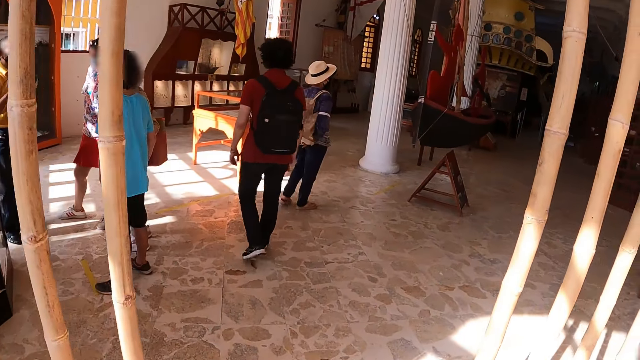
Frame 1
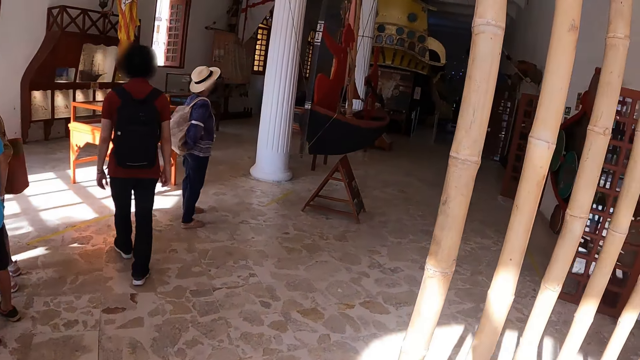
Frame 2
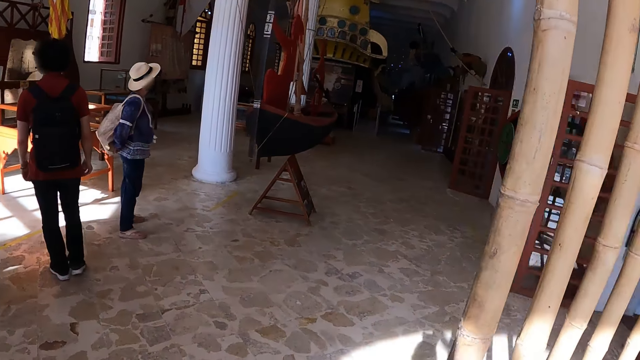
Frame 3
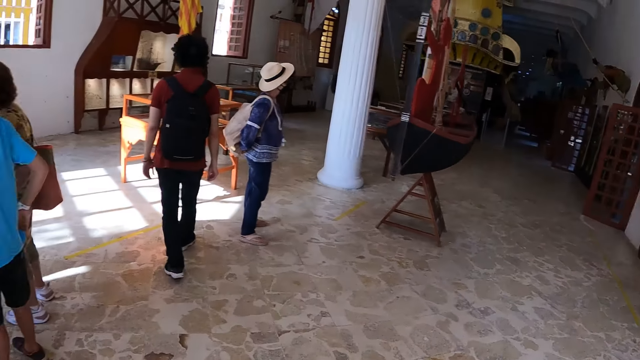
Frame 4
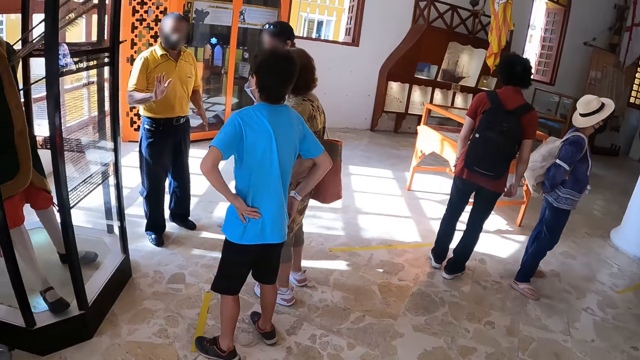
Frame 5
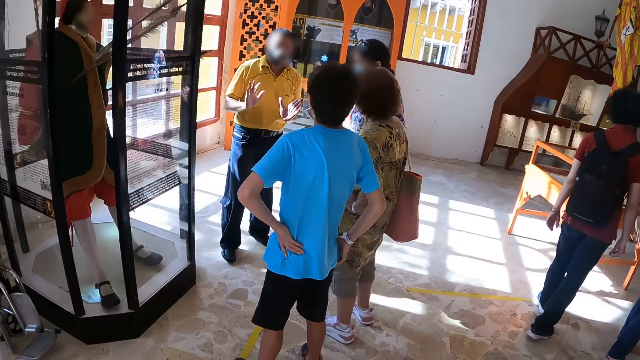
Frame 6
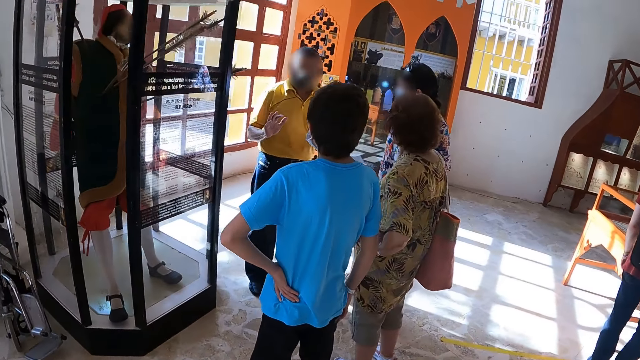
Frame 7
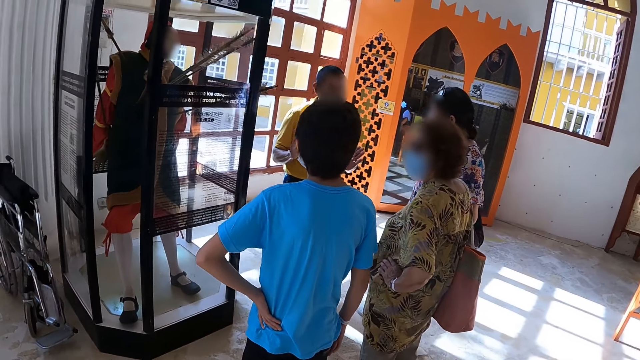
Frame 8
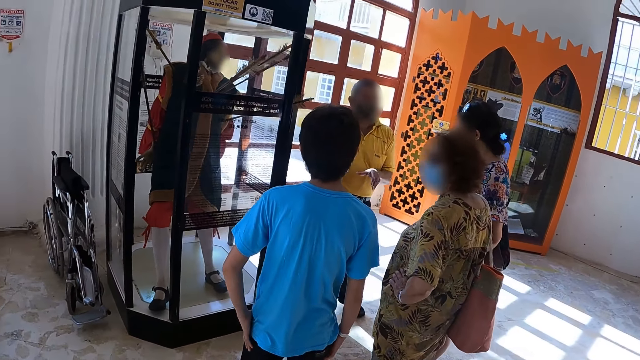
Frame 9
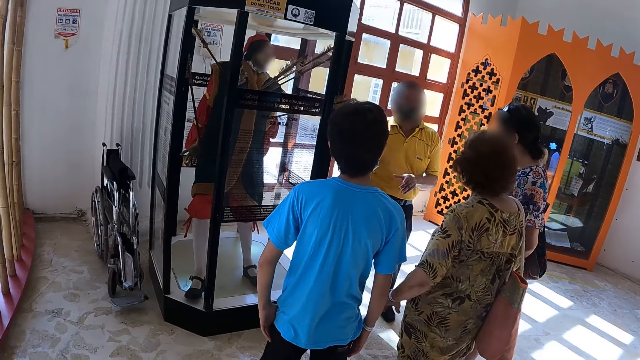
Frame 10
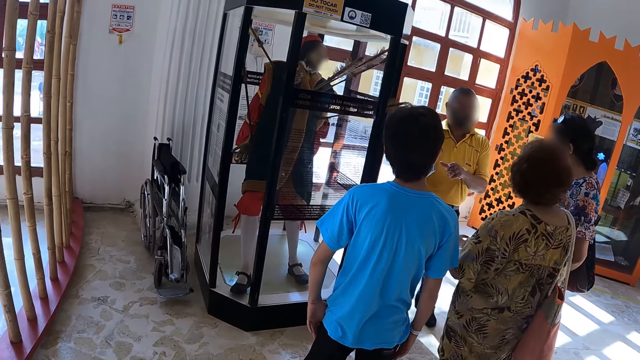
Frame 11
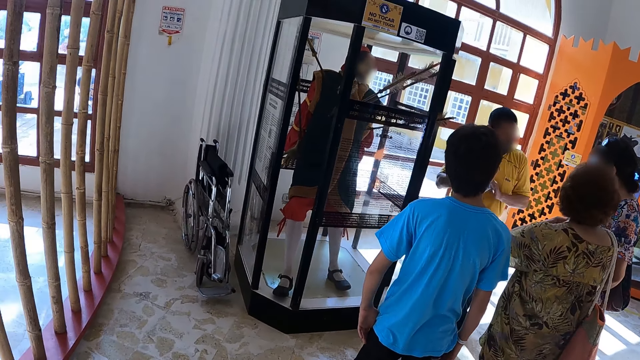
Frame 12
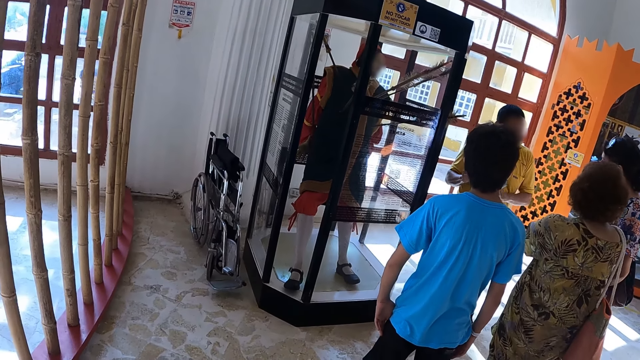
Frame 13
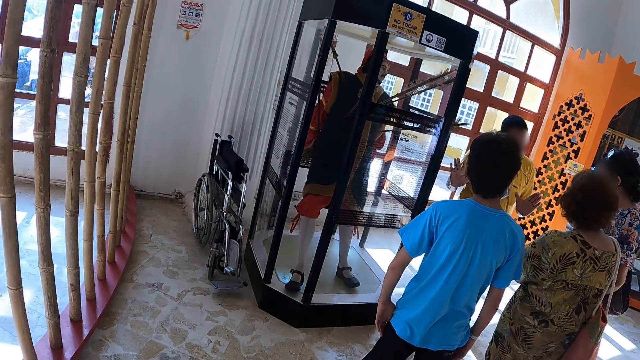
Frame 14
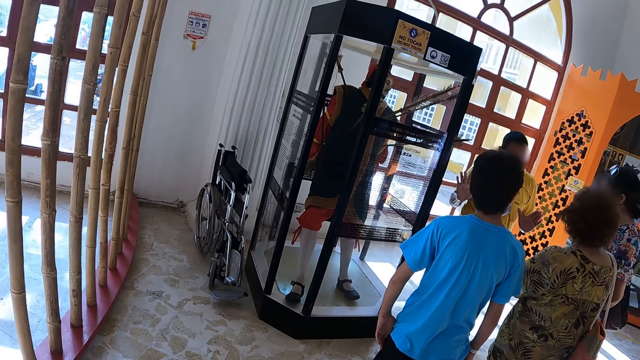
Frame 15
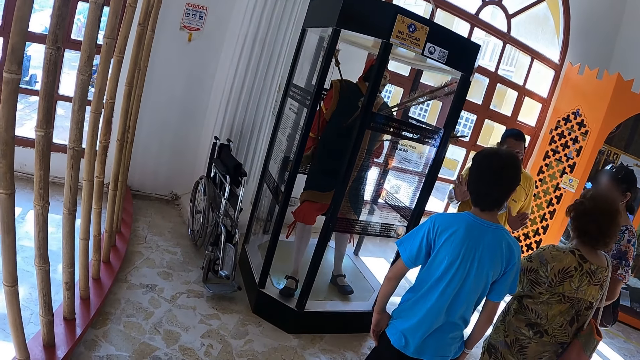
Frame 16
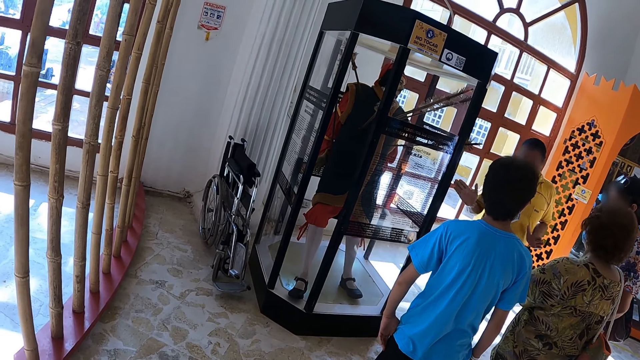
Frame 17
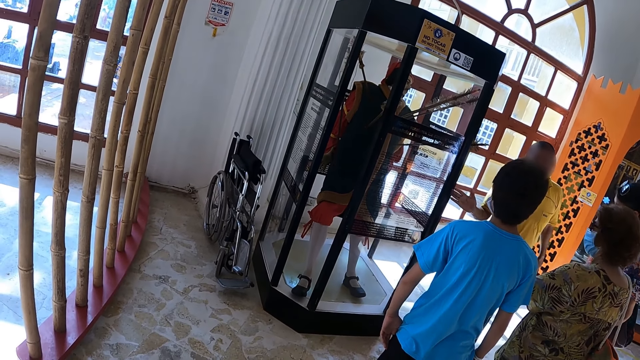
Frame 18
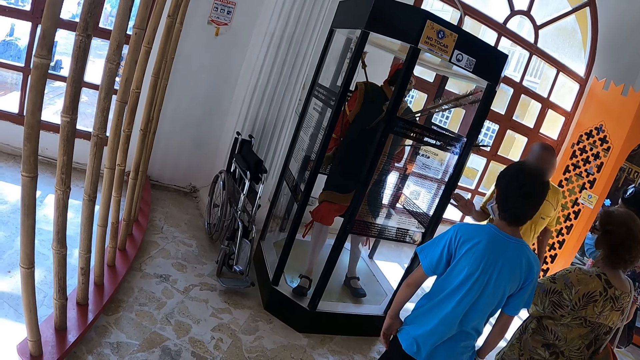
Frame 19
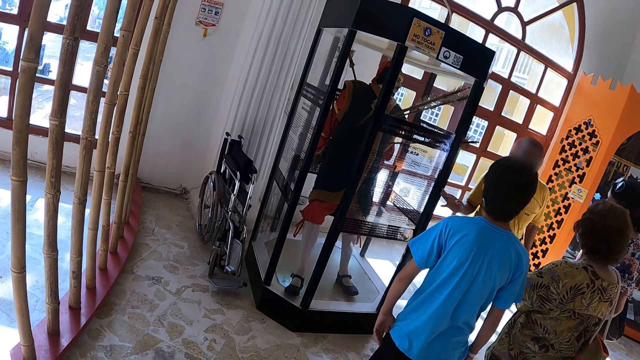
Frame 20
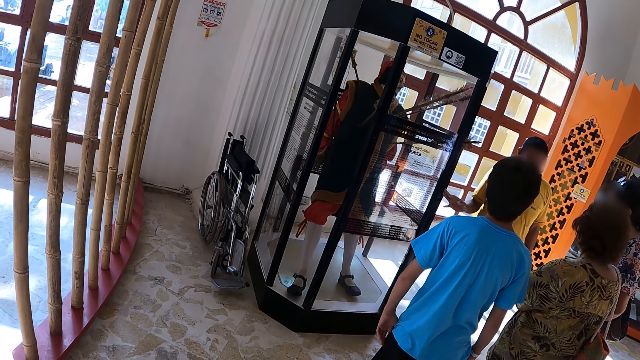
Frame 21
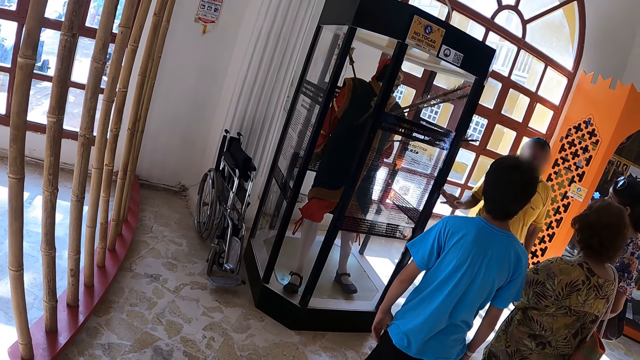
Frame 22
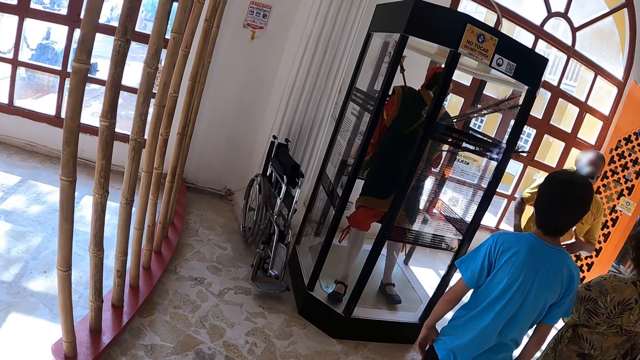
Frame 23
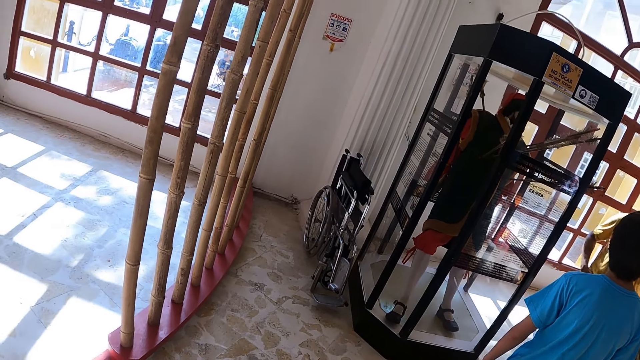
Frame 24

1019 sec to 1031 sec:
The camera wearer looks around.

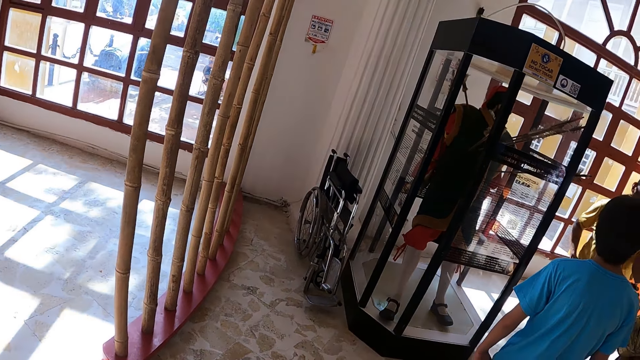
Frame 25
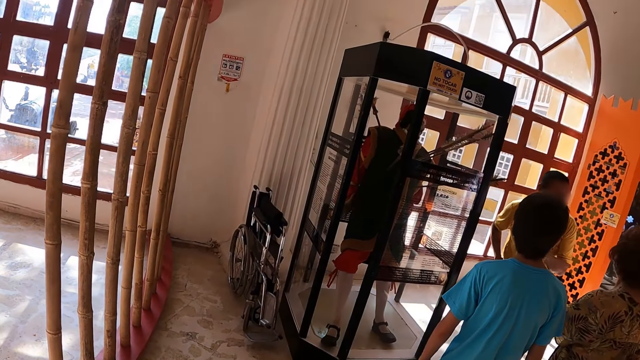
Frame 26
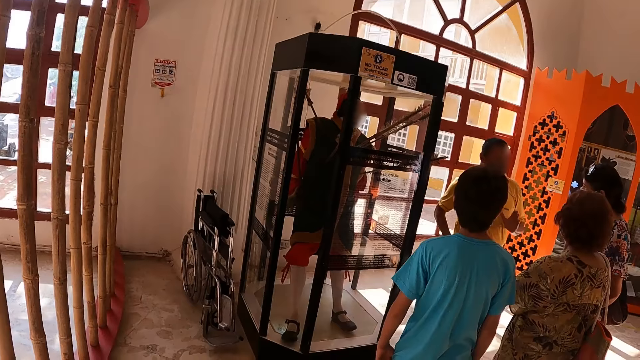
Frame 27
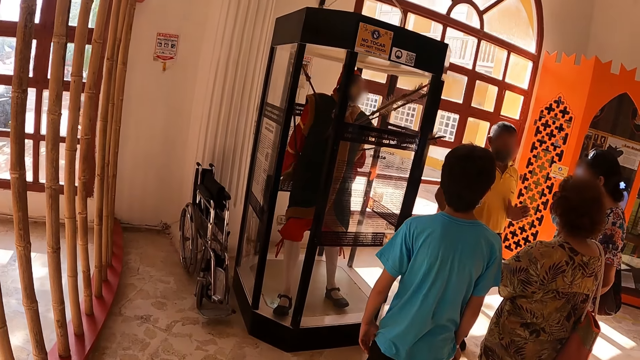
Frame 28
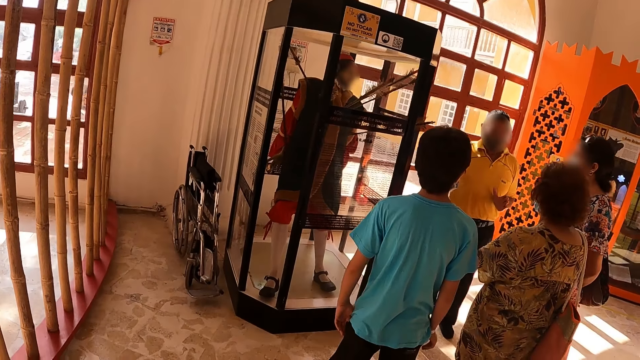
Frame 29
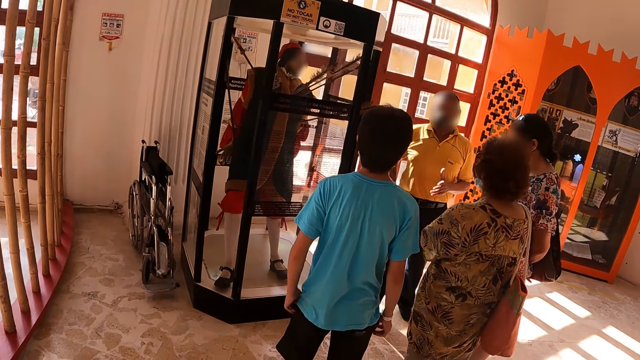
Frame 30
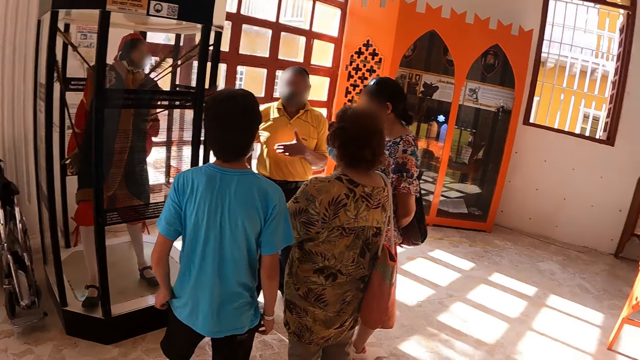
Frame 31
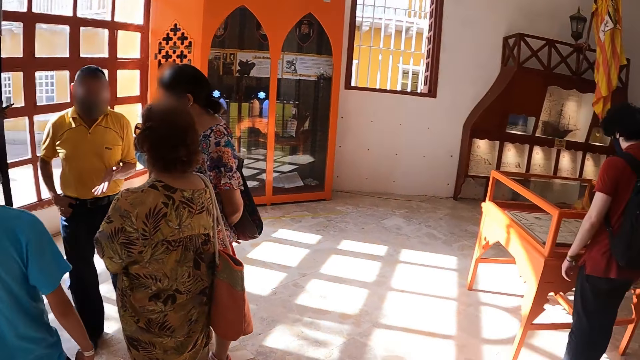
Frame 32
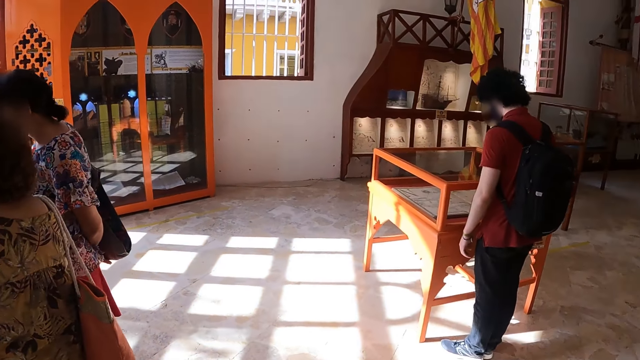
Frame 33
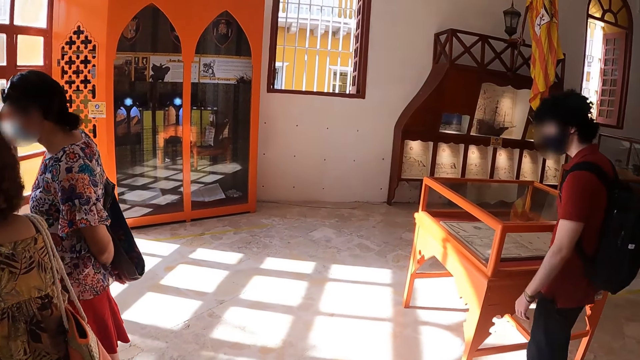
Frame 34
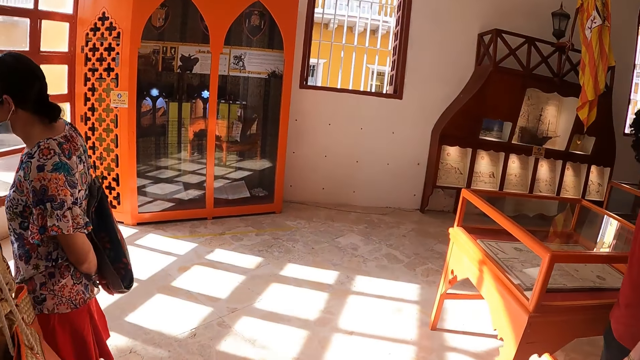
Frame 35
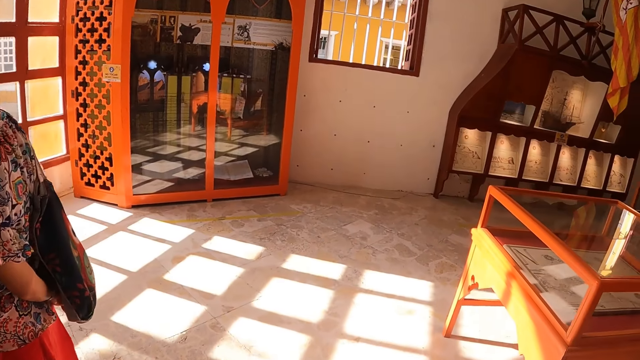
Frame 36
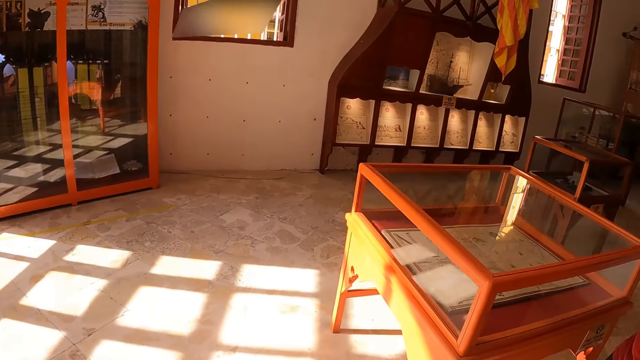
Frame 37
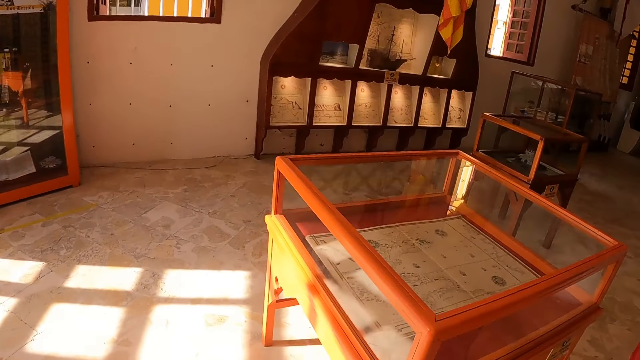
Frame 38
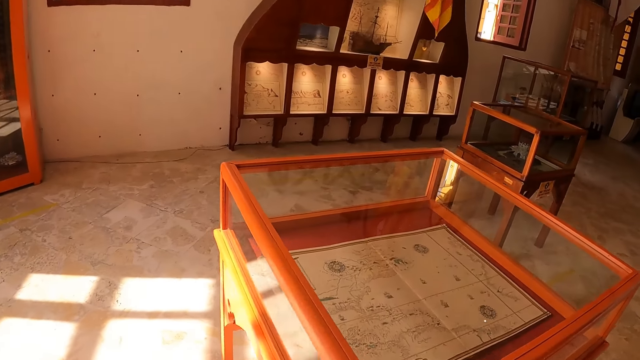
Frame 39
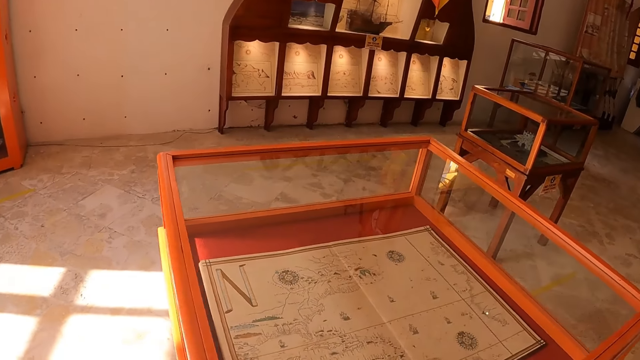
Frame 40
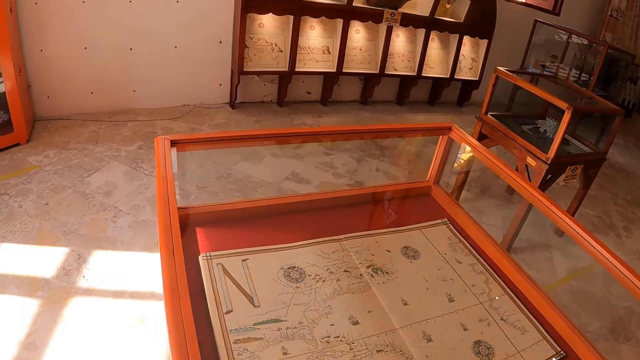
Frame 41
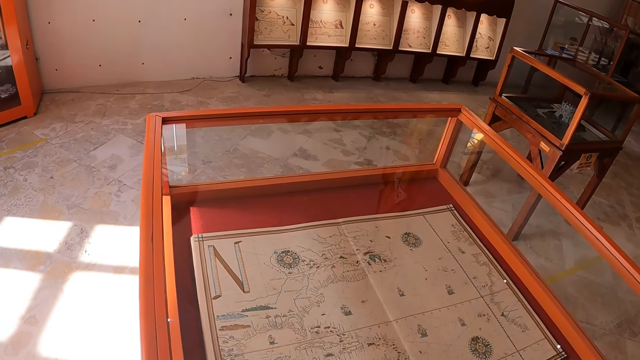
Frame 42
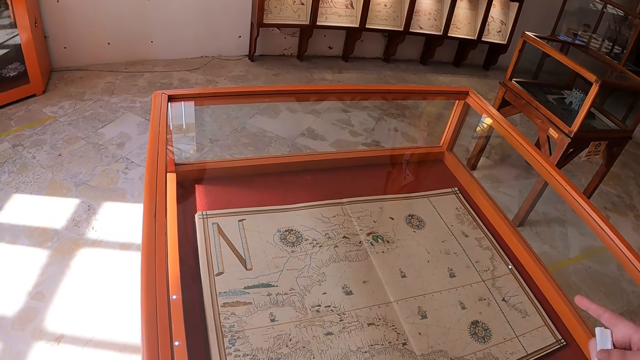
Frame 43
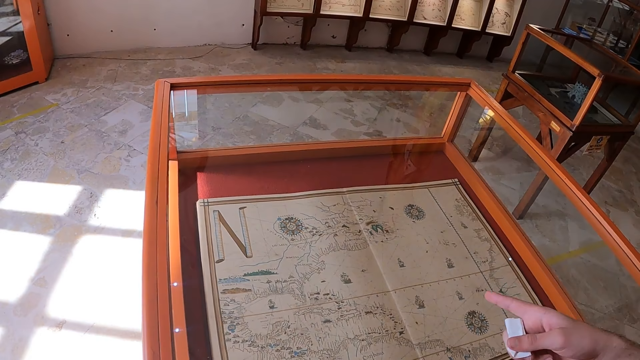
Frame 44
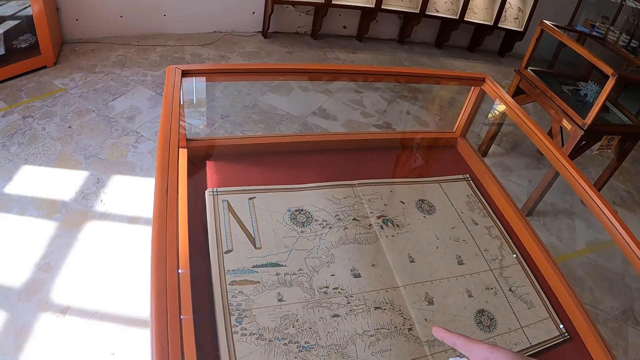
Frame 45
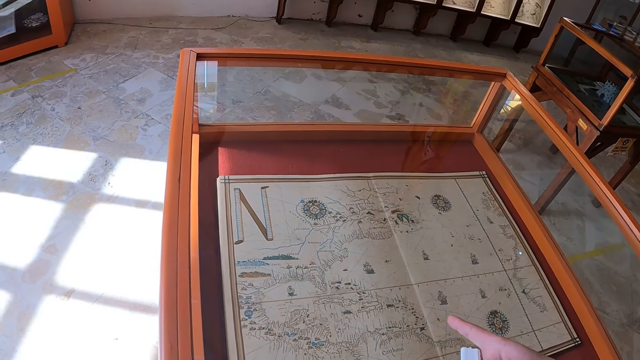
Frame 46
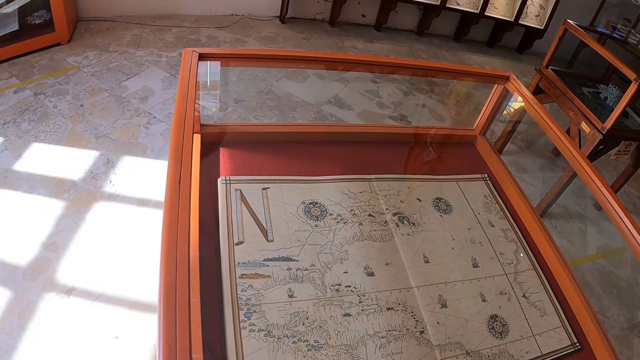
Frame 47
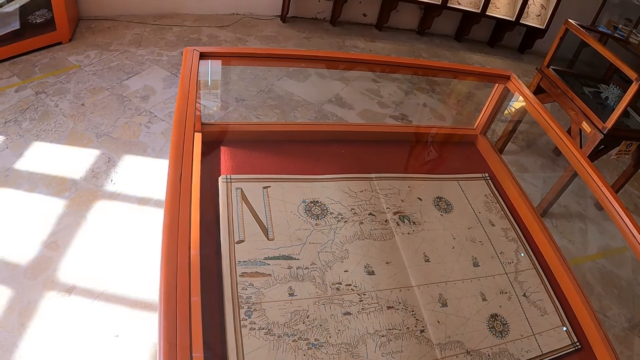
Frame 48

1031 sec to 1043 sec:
The camera wearer listens to a man. They walk around. They look at the paper on the glass. They move the right hand.
